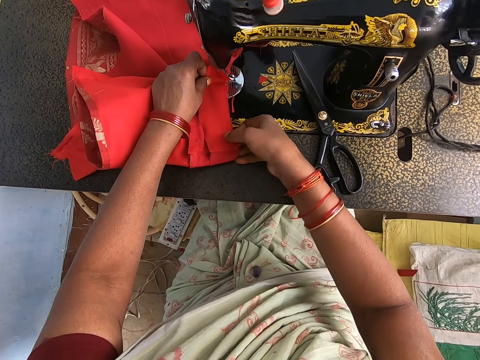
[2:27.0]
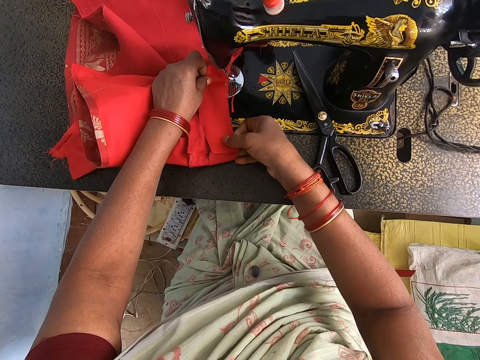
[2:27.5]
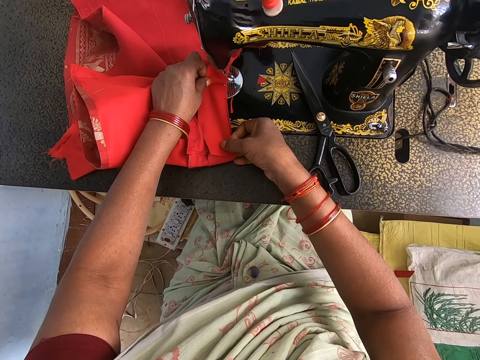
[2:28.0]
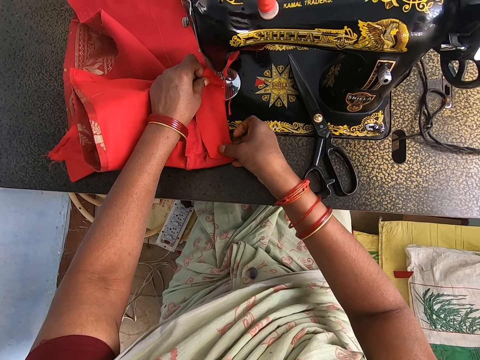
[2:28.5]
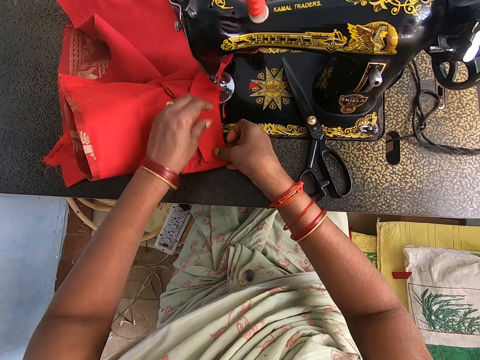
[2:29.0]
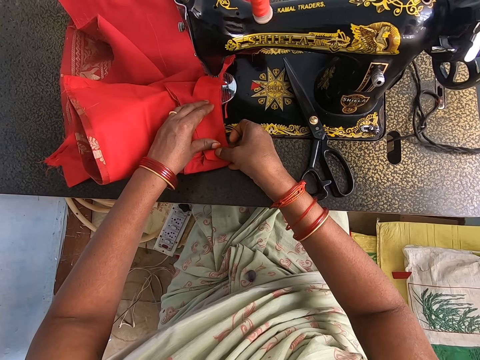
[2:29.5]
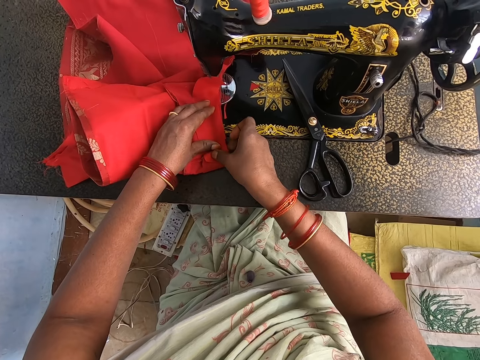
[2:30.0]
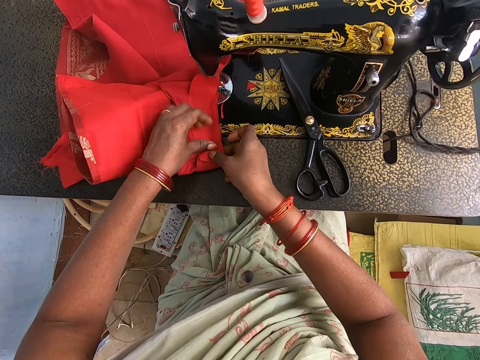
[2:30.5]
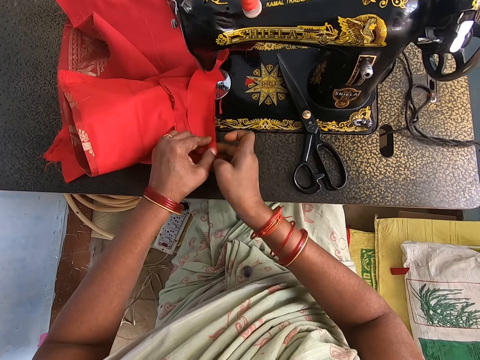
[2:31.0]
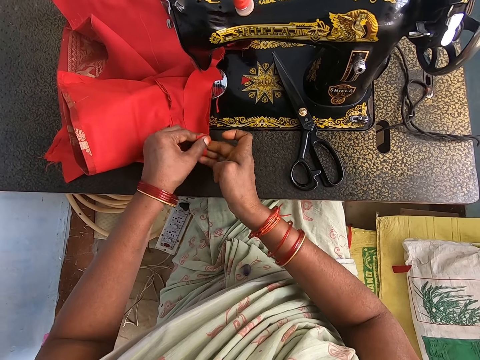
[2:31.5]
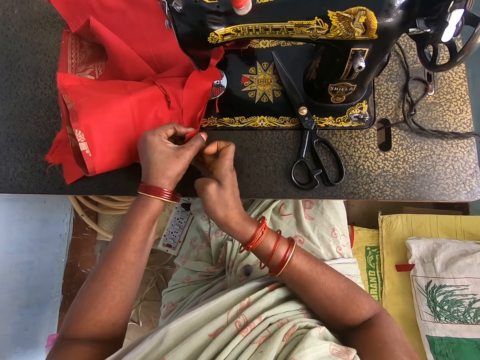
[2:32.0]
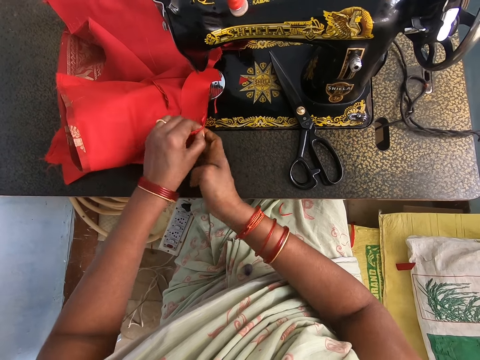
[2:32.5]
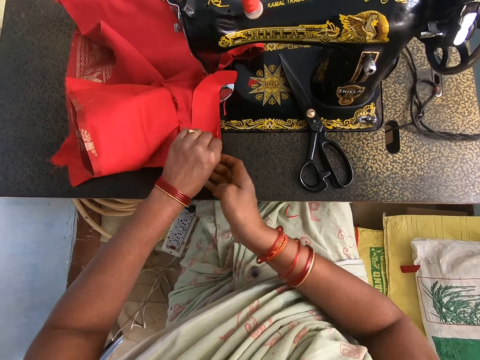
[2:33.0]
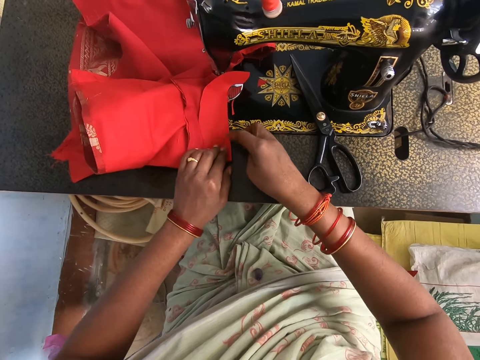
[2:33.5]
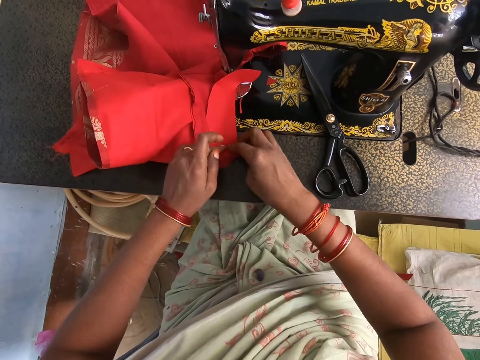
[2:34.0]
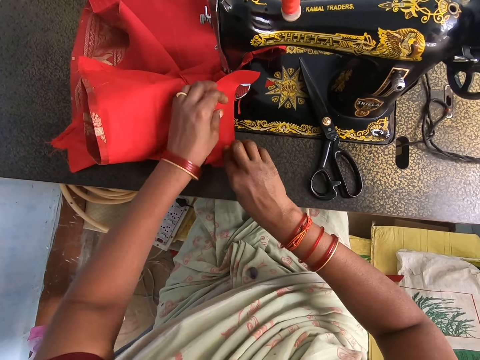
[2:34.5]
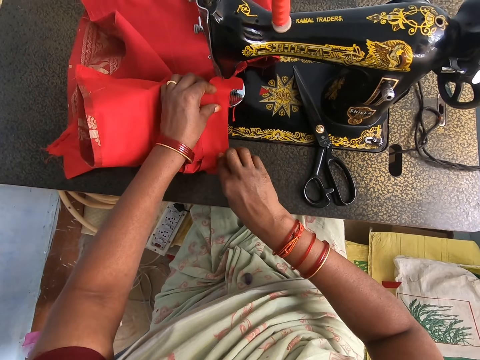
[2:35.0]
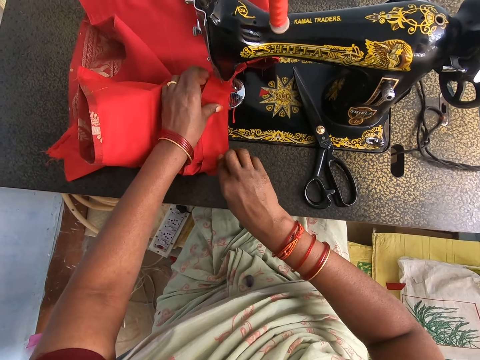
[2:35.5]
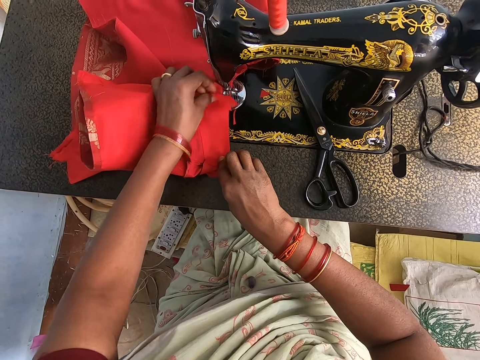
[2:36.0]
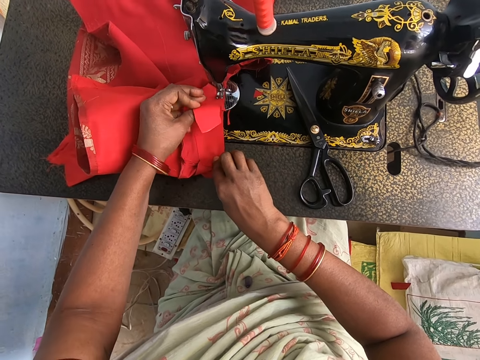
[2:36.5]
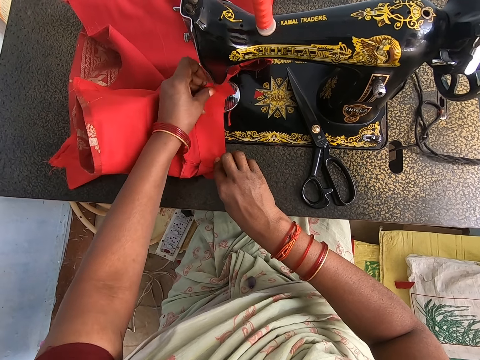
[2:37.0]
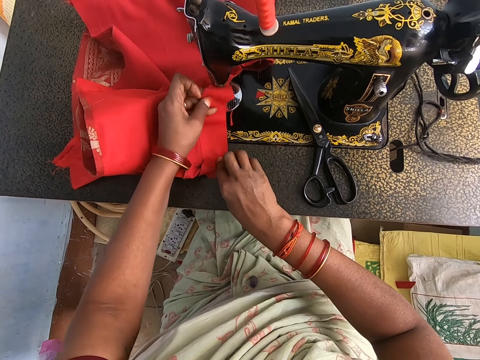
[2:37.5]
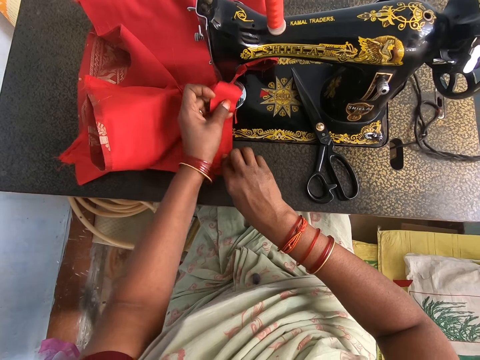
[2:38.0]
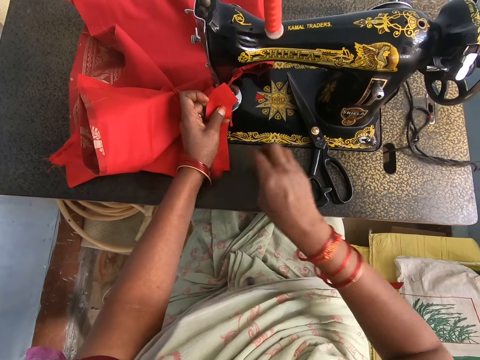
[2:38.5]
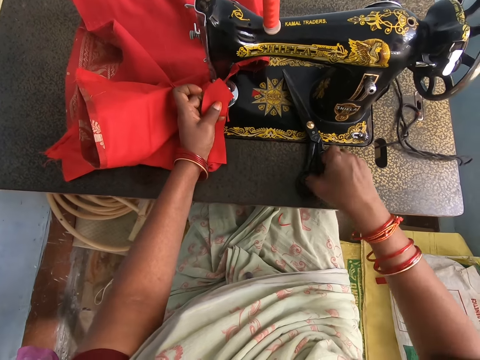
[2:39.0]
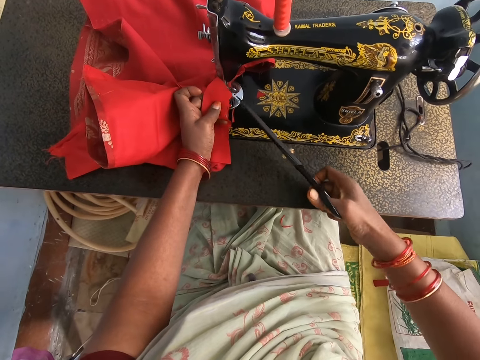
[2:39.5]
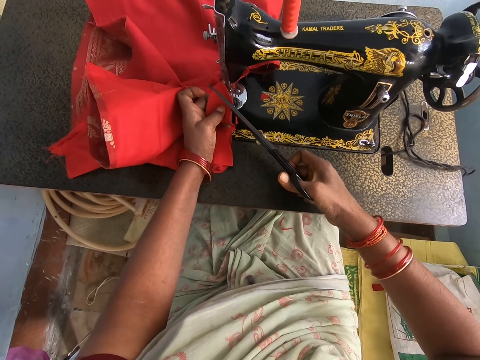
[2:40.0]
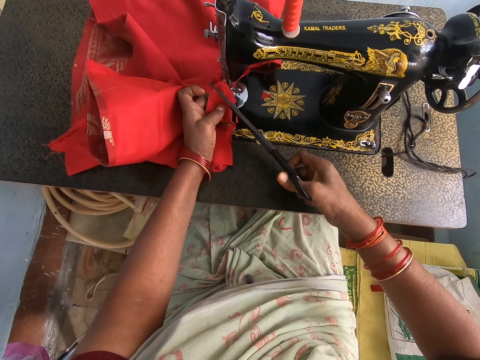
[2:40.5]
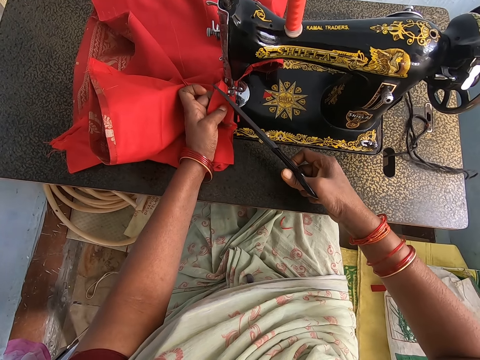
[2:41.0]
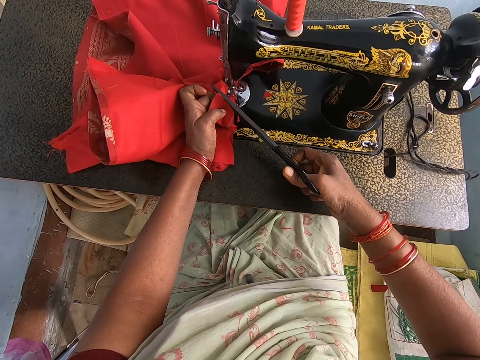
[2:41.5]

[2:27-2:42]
The camera wearer grabs the scissors. They hold a piece of fabric on the garment. They cut the fabric on the garment with the scissors. They hold the piece of fabric on the garment.

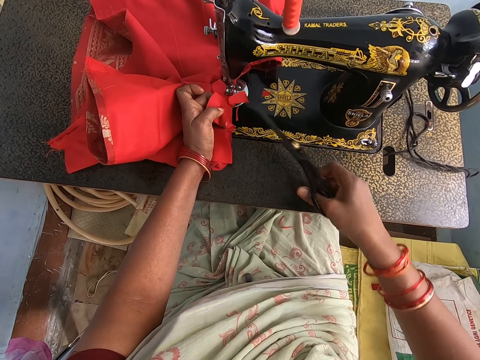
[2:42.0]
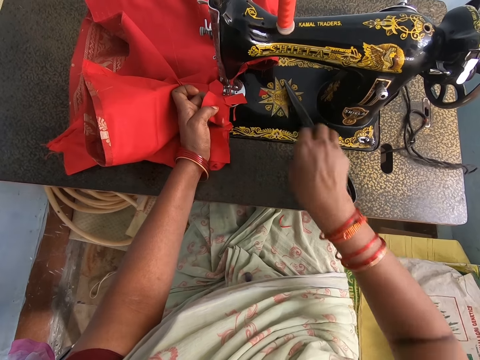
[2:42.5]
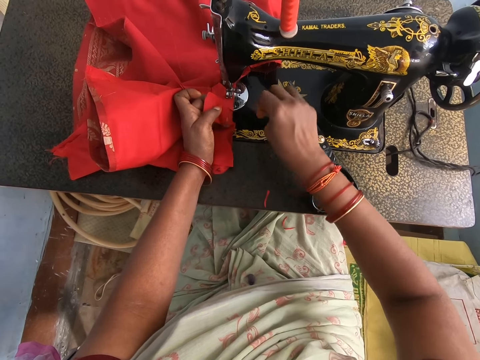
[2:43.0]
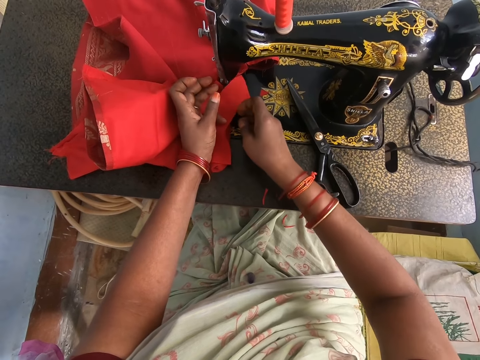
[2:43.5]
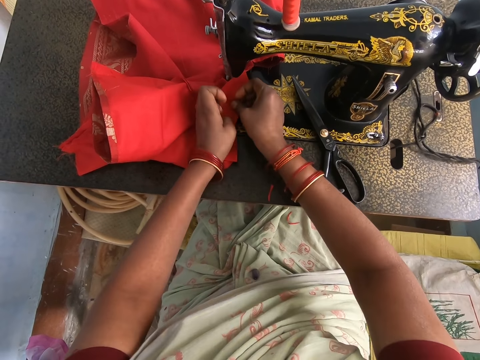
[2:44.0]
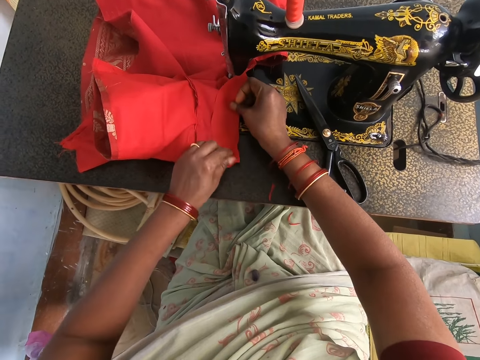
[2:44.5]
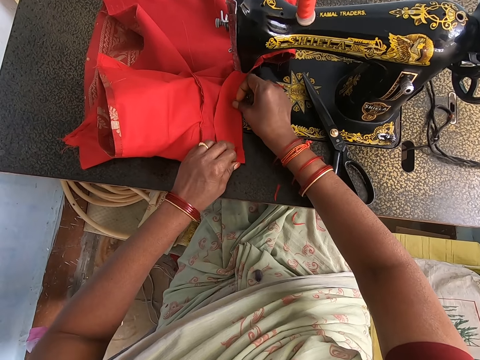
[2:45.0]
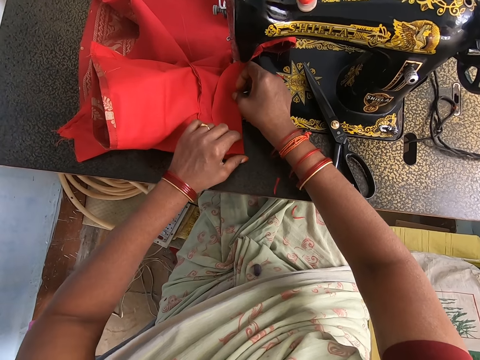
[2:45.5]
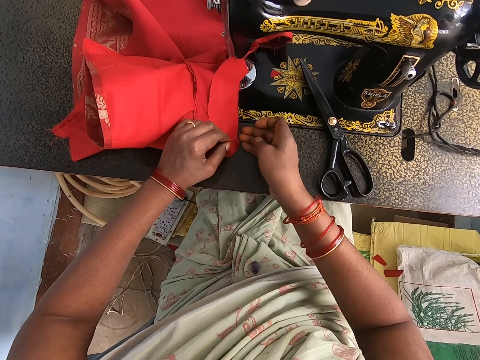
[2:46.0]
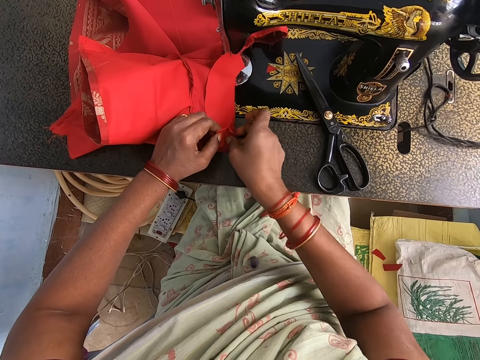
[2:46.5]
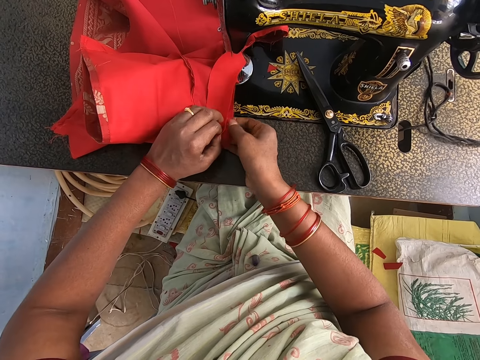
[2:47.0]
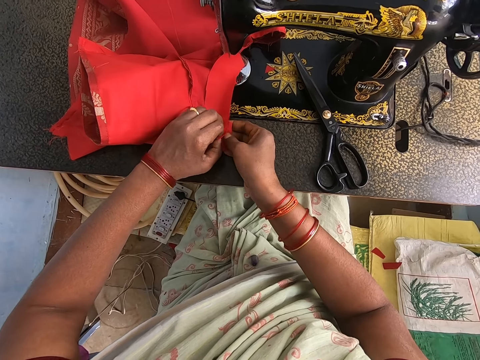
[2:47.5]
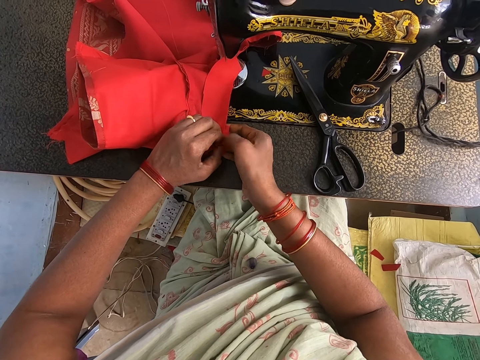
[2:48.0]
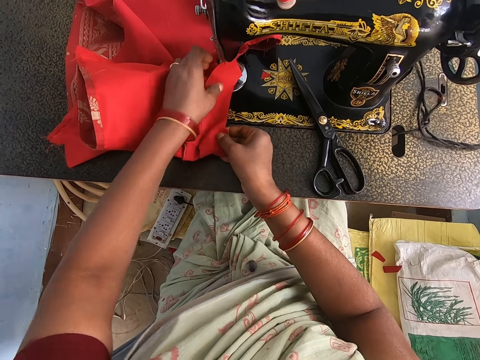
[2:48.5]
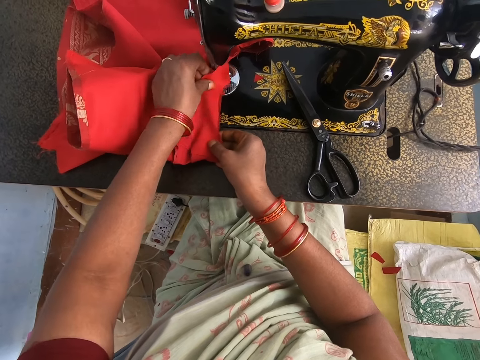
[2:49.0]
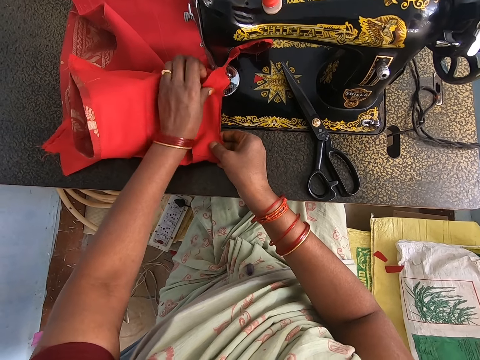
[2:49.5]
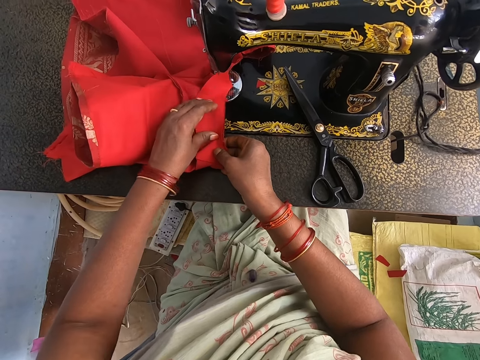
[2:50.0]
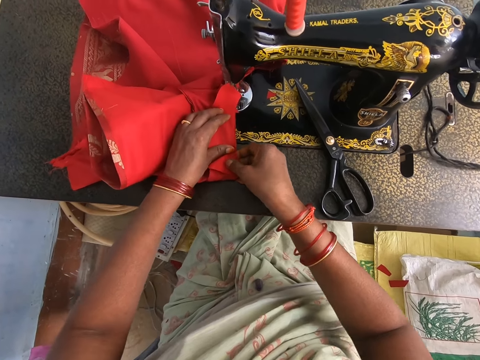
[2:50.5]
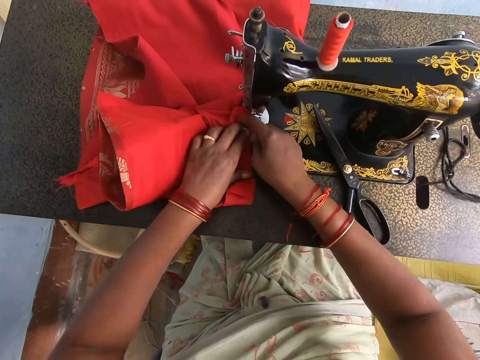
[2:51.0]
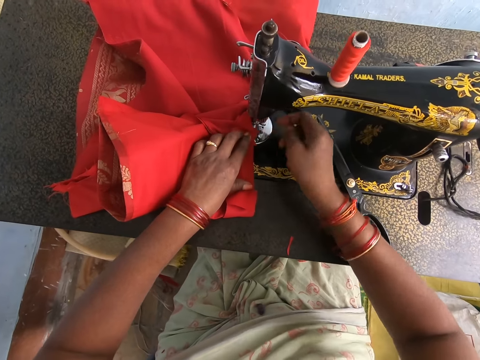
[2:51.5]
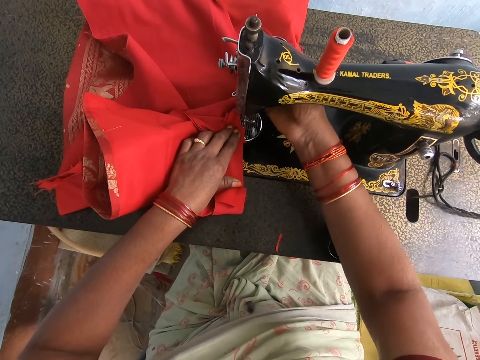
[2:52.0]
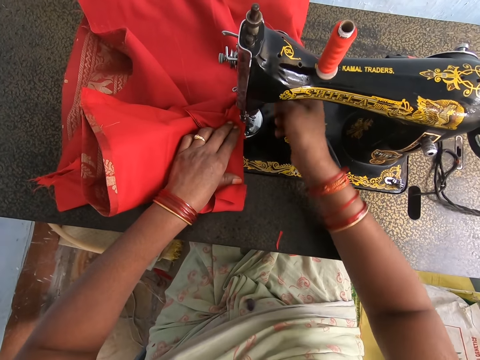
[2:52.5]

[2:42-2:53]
The camera wearer puts the scissors on the sewing machine. They hold a piece of fabric on the garment. They hold the piece of fabric on the garment again. They push the fabric on the sewing machine aside, drop the fabric on the garment, and straighten the piece of fabric on the garment. They align the garment on the sewing machine and adjust the sewing machine.
